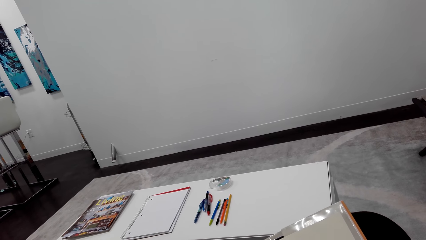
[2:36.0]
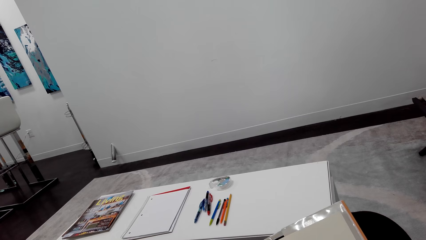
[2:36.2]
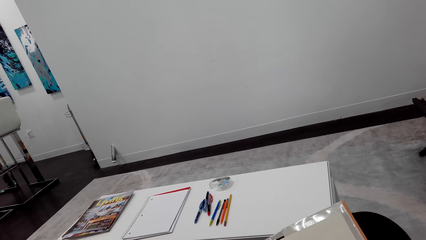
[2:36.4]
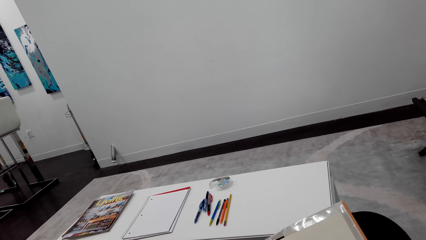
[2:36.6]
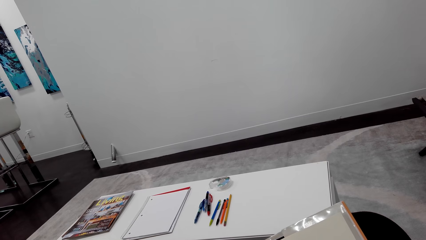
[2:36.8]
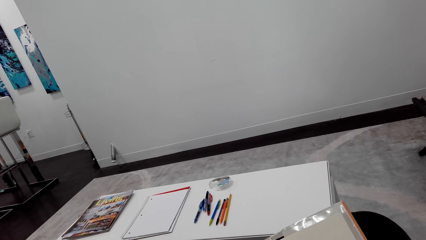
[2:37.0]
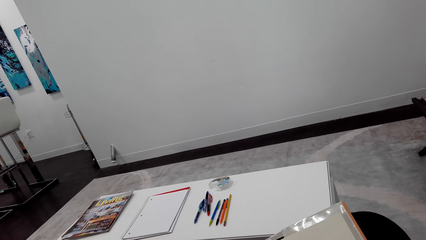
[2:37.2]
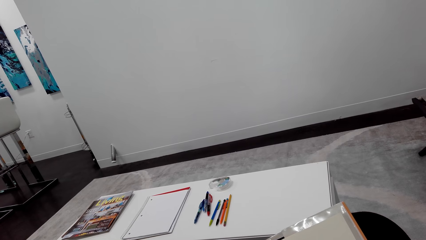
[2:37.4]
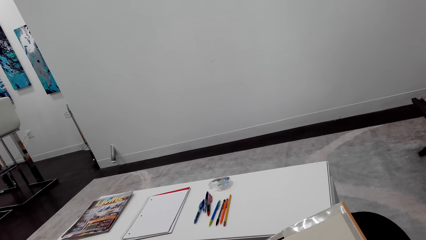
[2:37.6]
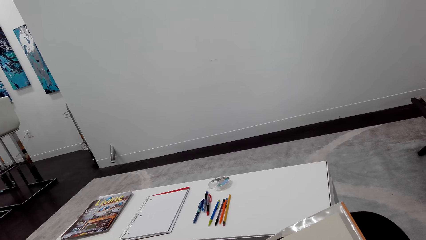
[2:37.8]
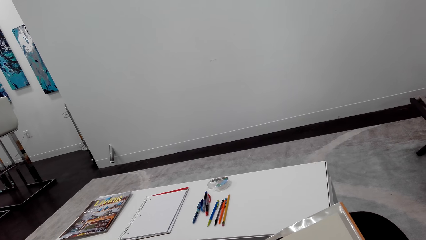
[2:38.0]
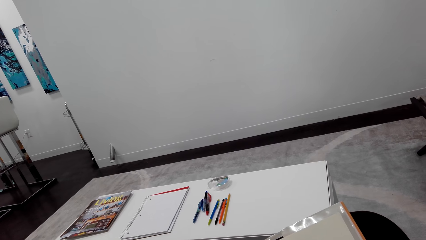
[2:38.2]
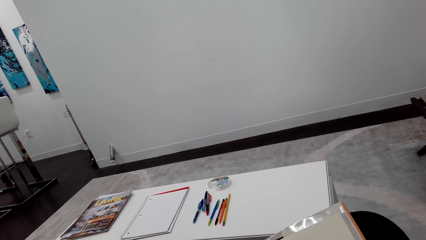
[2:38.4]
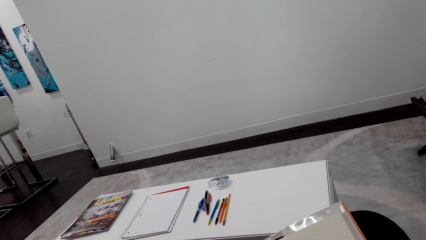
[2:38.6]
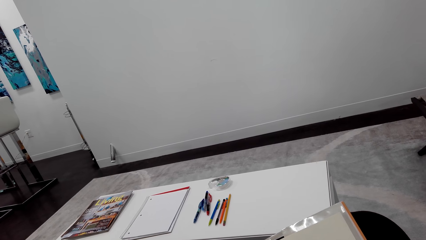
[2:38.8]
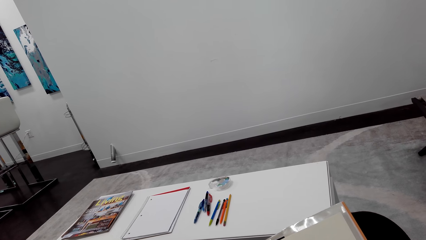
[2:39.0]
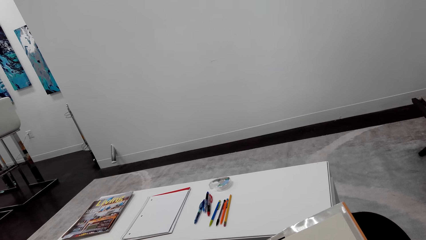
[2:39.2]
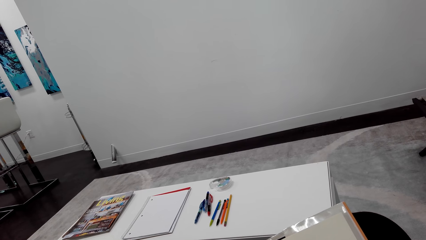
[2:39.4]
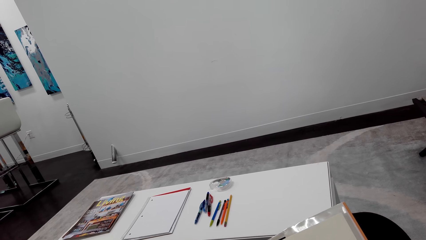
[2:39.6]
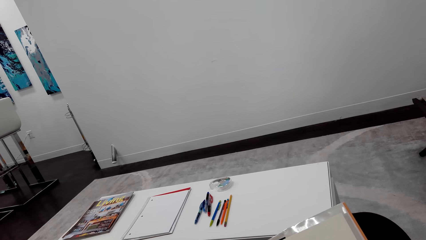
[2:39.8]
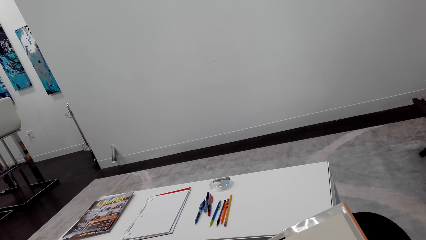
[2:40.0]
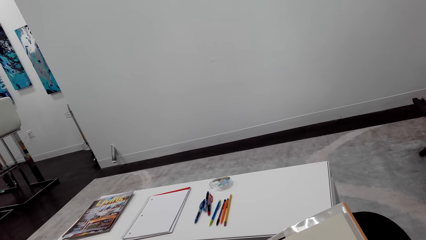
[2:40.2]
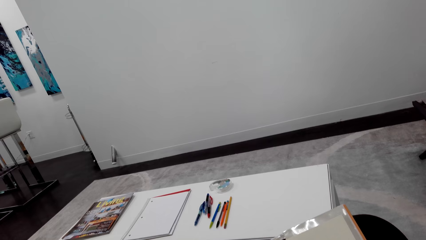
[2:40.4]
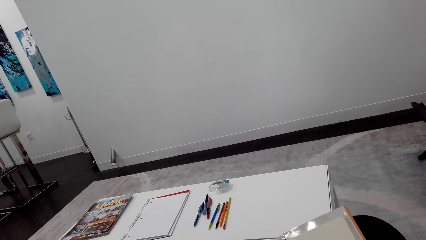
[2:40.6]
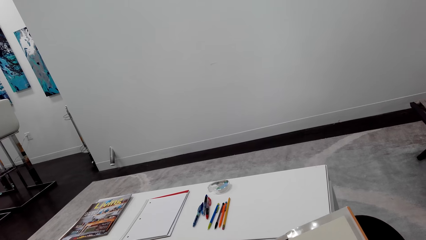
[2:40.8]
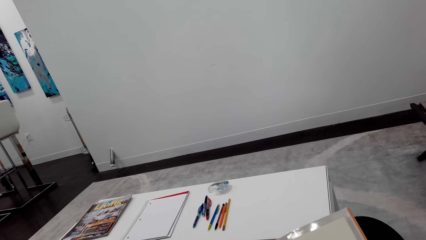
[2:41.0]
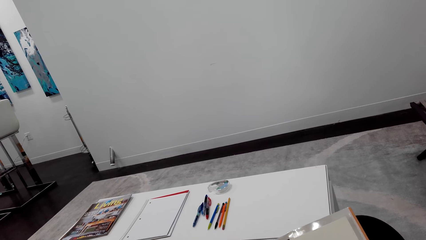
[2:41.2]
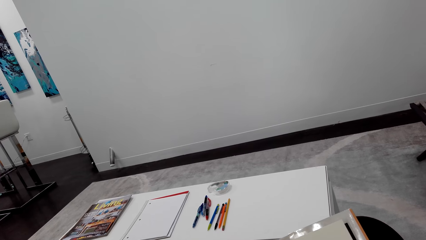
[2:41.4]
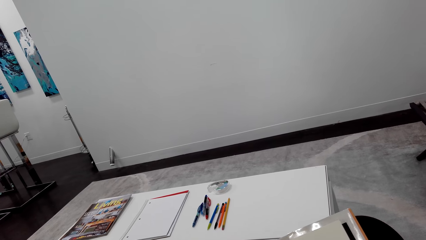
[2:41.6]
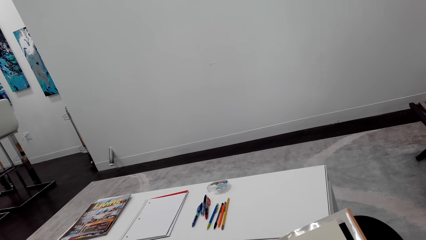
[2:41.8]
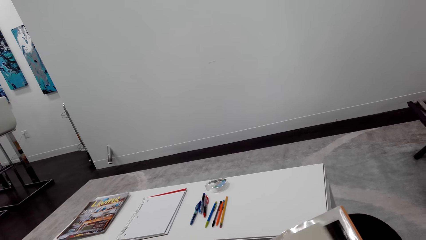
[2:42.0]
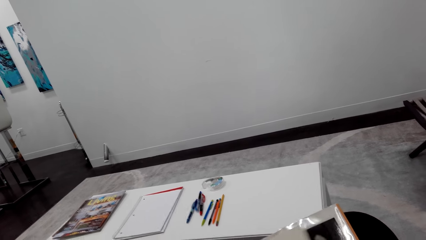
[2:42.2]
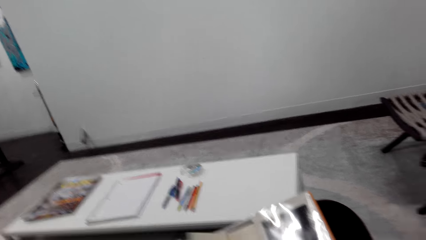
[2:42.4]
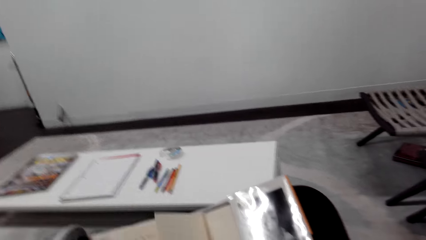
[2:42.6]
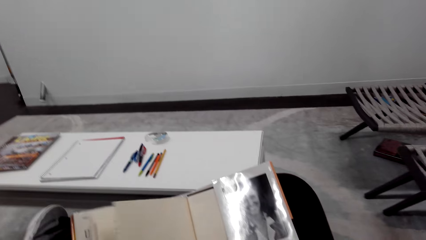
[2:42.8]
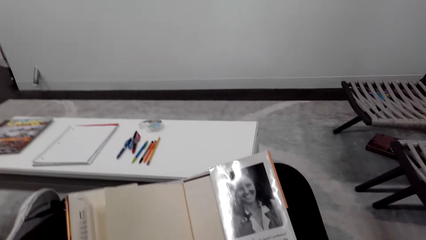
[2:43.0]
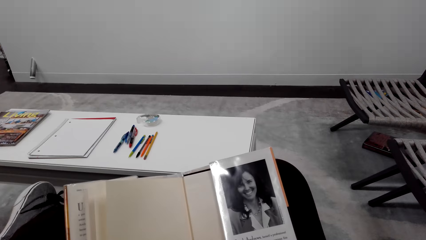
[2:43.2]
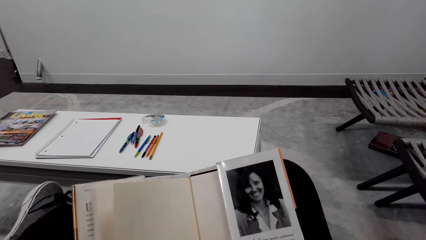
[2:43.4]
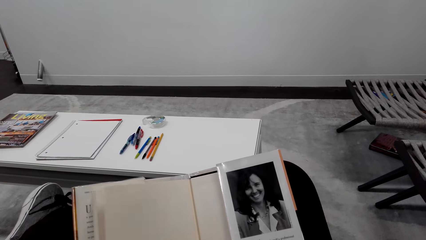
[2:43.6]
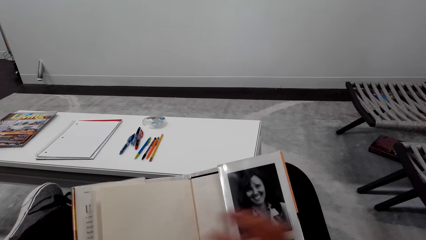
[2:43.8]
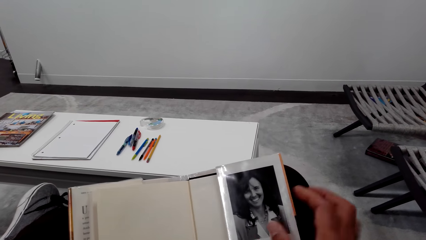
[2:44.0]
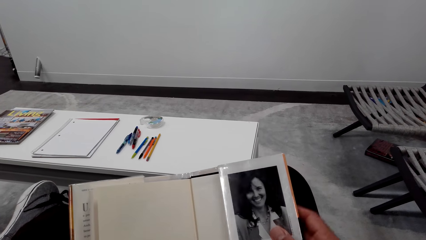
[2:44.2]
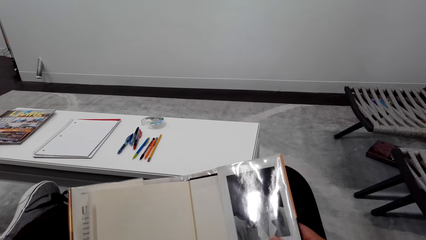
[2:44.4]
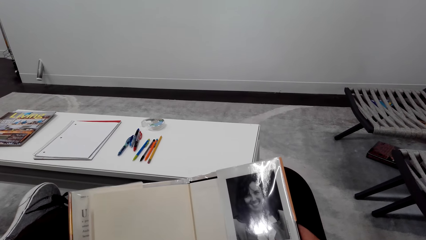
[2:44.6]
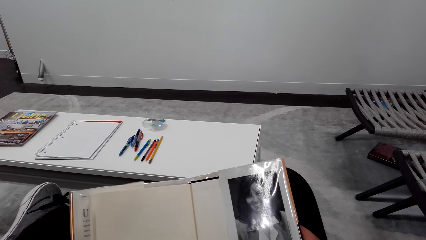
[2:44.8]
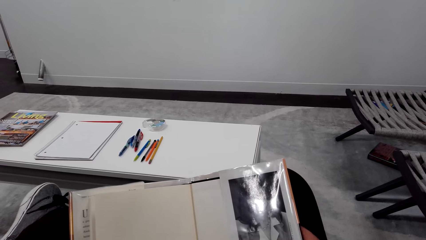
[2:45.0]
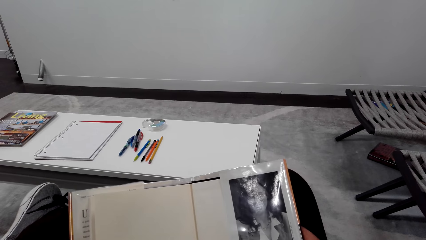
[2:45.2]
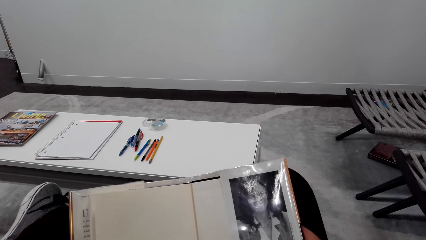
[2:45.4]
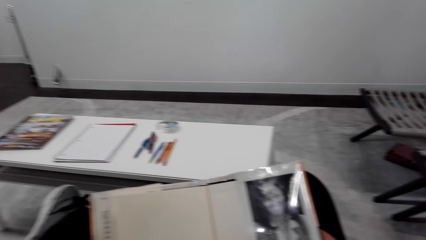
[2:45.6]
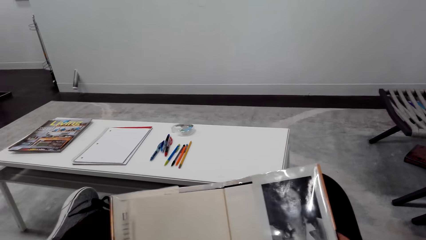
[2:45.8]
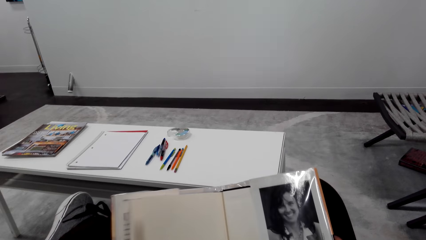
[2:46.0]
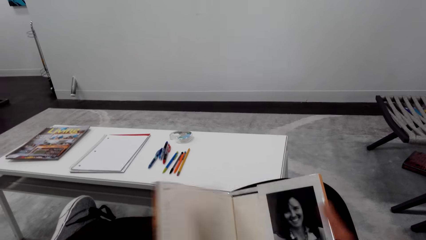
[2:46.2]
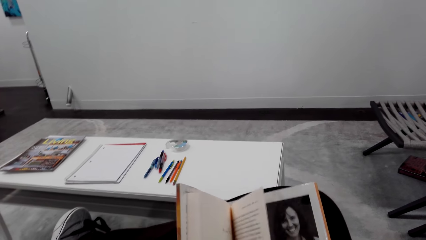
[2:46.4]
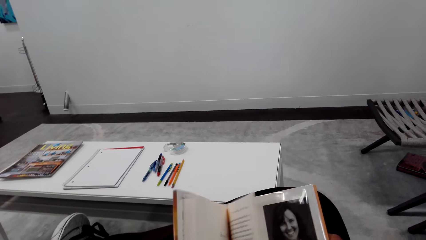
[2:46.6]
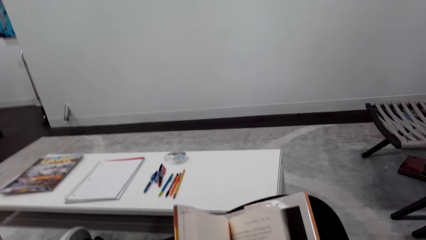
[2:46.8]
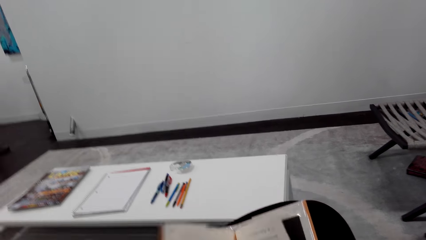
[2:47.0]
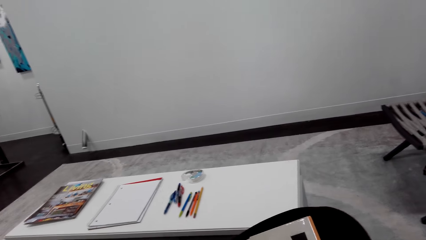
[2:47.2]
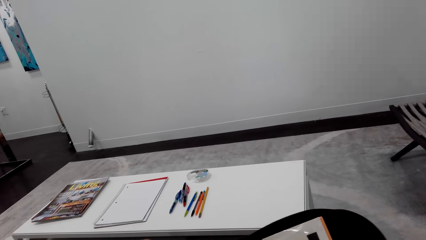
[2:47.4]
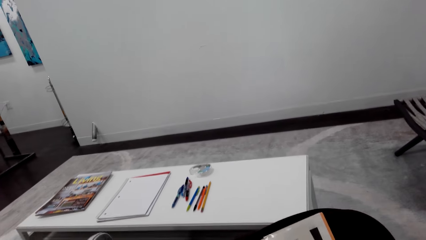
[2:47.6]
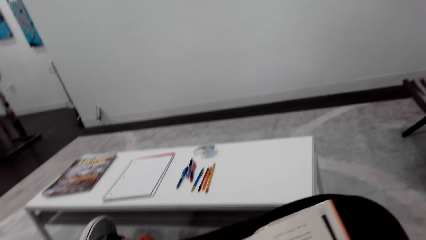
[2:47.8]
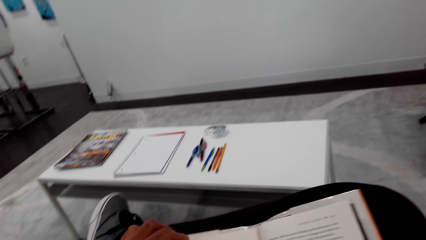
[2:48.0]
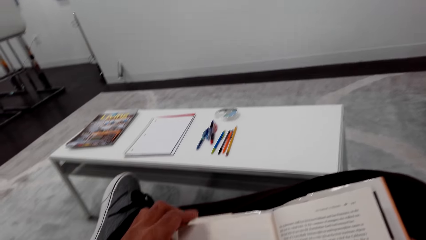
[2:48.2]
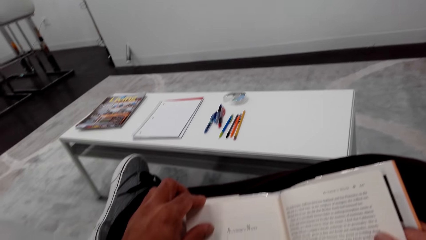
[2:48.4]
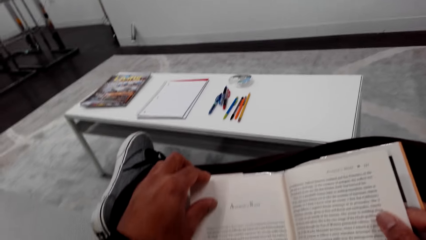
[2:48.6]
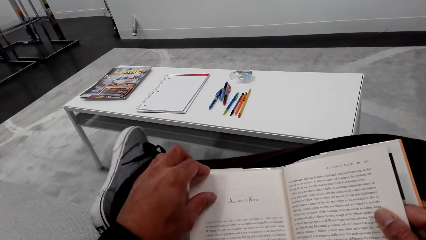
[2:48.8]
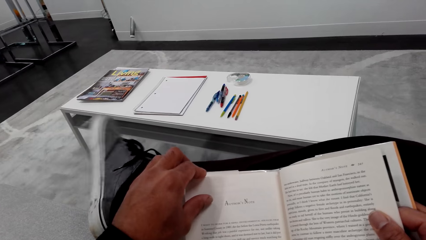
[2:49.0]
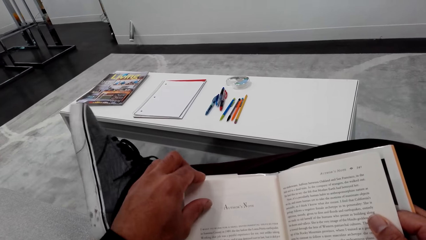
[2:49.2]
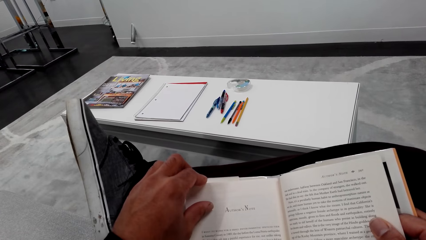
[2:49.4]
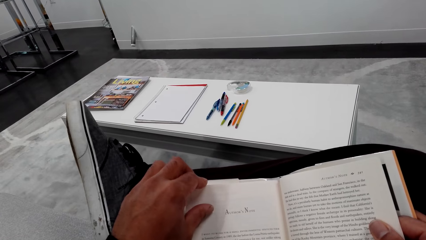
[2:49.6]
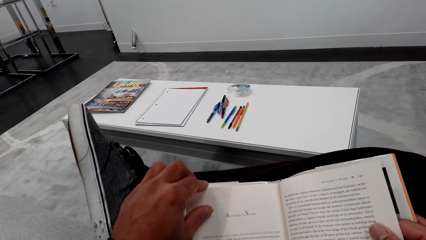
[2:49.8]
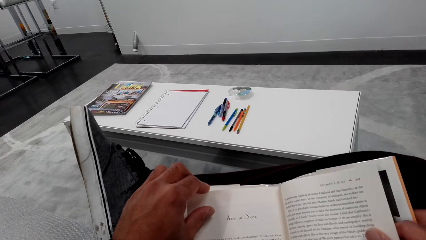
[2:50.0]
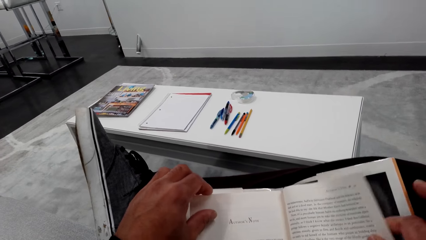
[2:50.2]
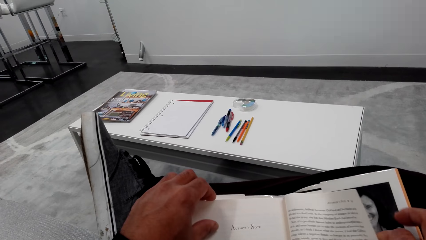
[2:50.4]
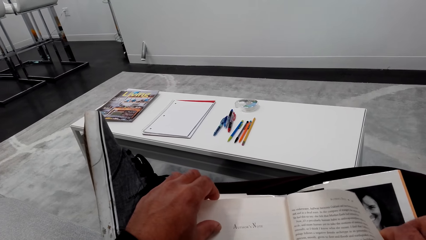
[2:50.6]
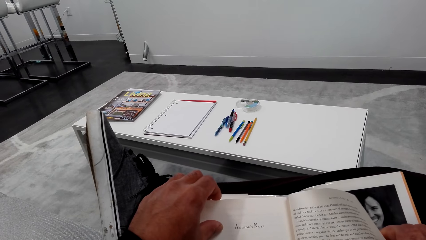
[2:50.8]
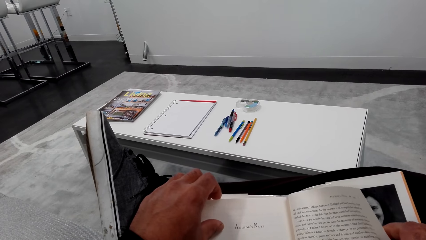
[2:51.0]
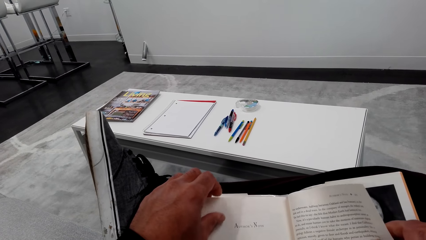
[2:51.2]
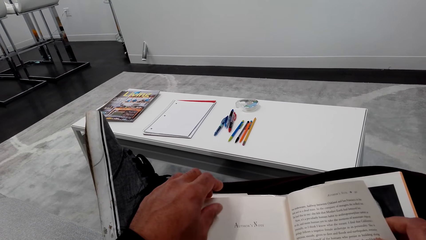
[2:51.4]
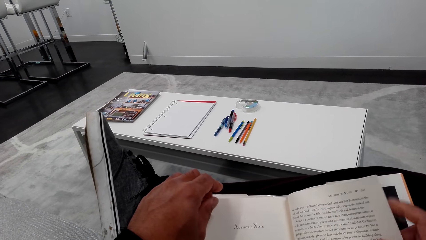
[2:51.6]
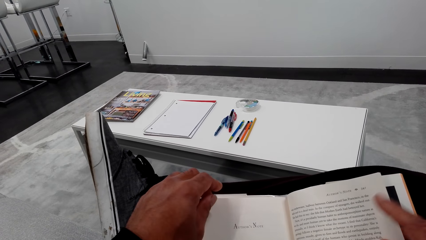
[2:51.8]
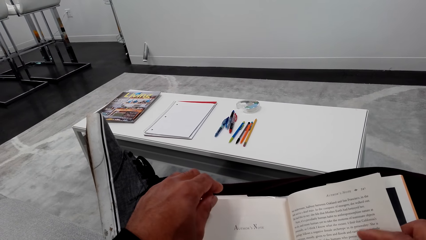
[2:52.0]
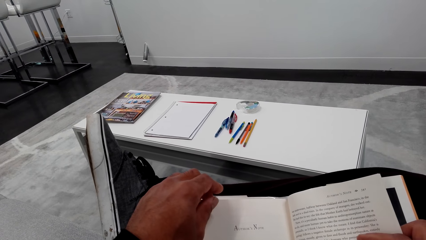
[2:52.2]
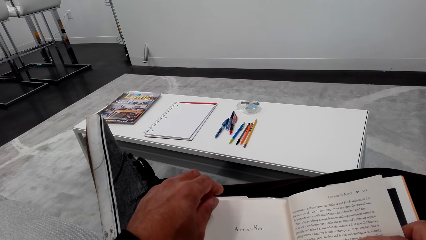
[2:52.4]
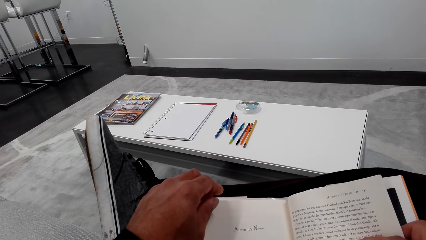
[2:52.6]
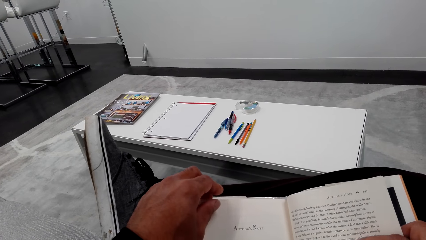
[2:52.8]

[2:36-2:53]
The camera wearer turns the page. They look at a photo. They turn the page. They read the book.
